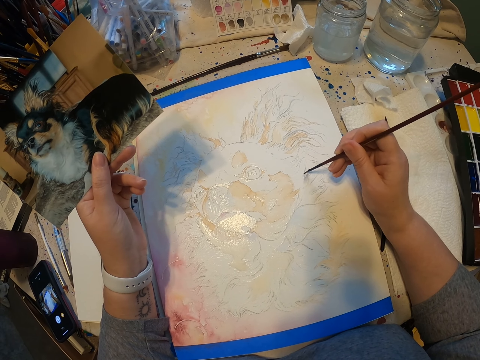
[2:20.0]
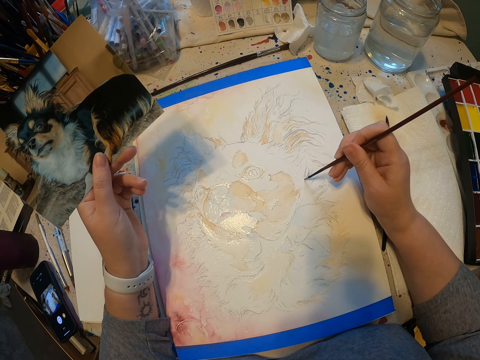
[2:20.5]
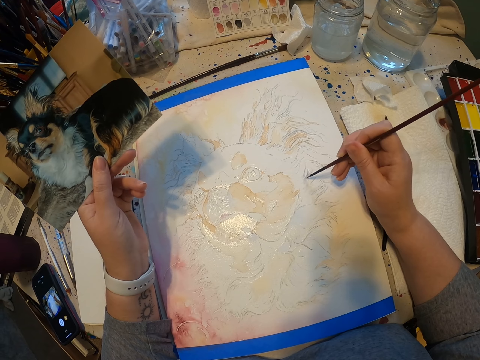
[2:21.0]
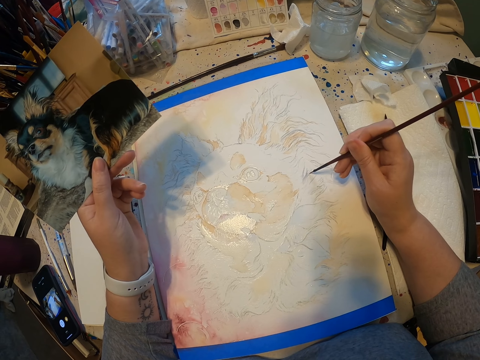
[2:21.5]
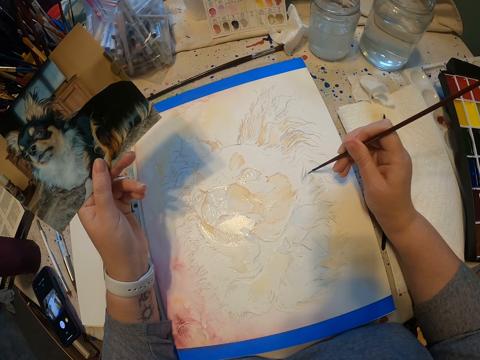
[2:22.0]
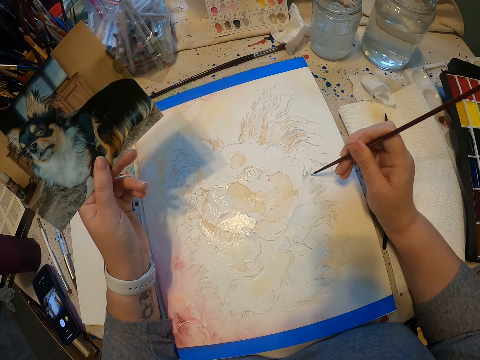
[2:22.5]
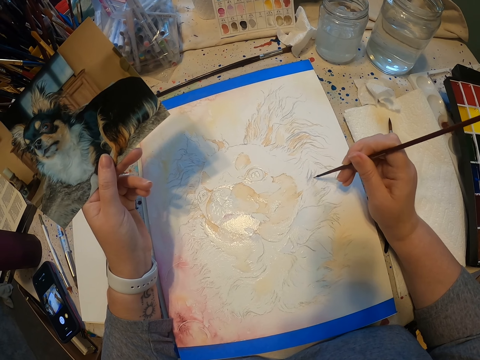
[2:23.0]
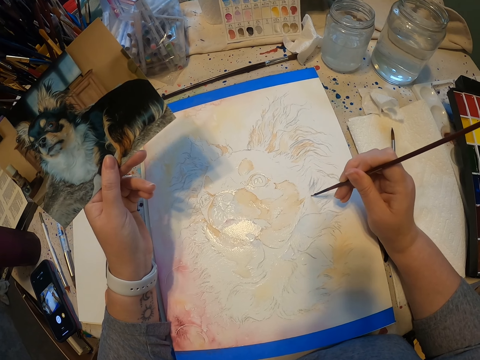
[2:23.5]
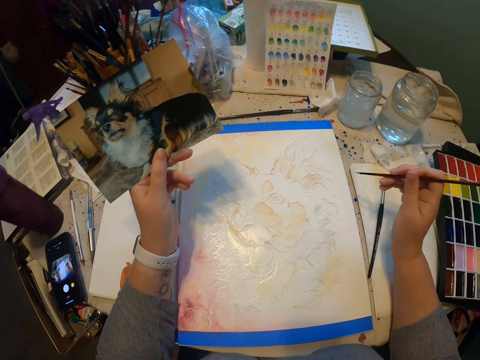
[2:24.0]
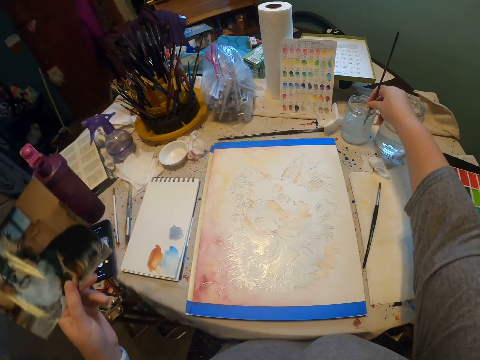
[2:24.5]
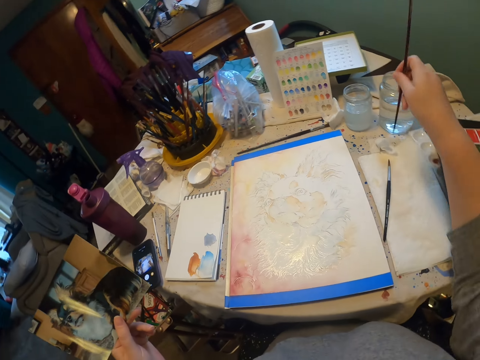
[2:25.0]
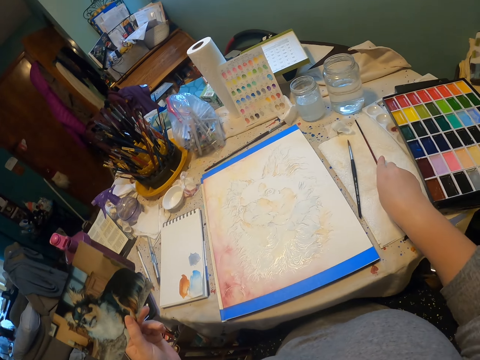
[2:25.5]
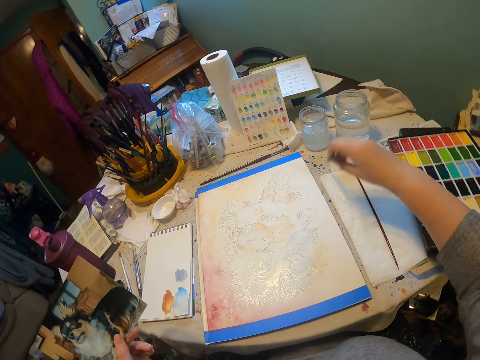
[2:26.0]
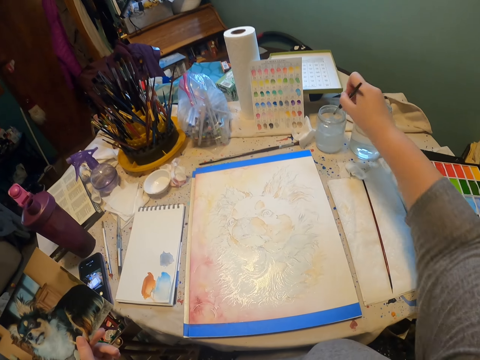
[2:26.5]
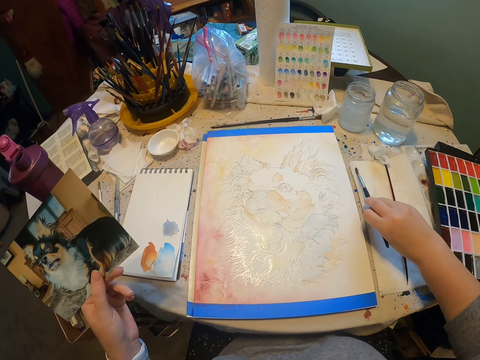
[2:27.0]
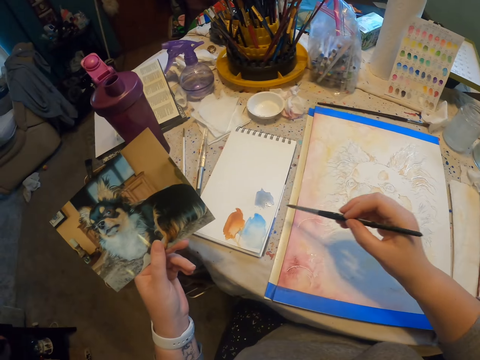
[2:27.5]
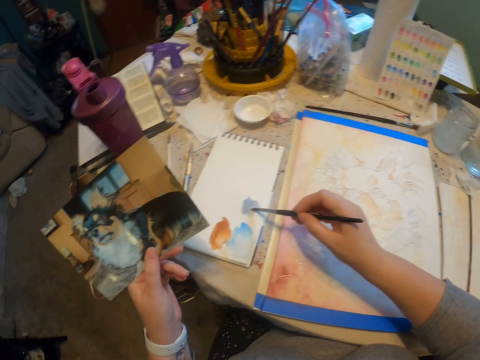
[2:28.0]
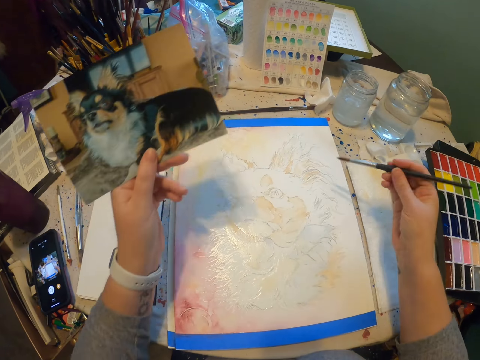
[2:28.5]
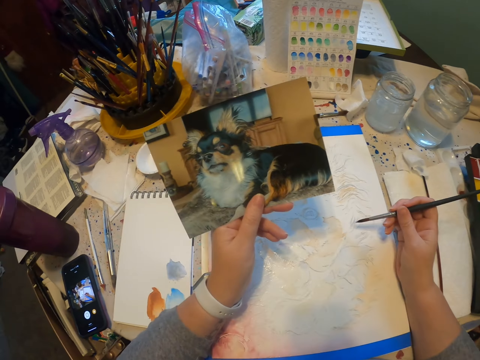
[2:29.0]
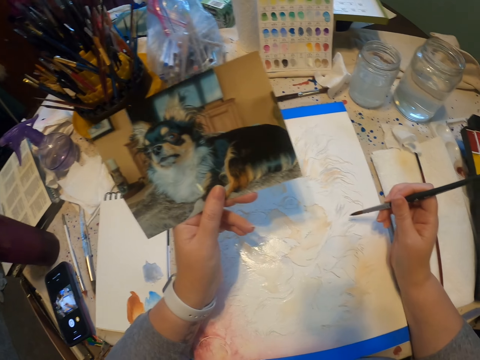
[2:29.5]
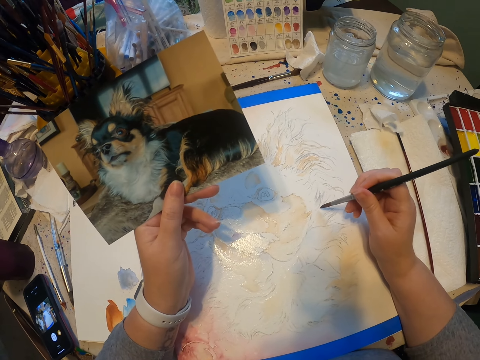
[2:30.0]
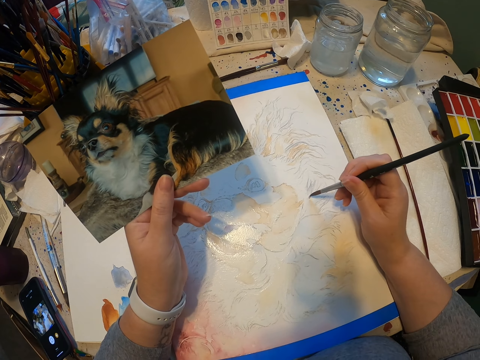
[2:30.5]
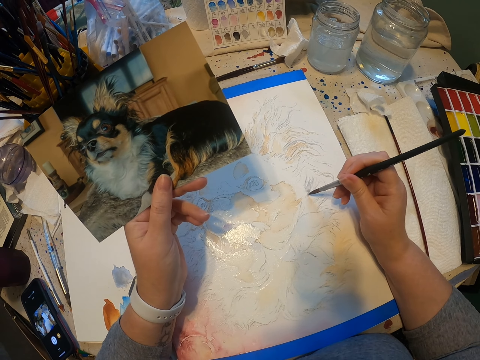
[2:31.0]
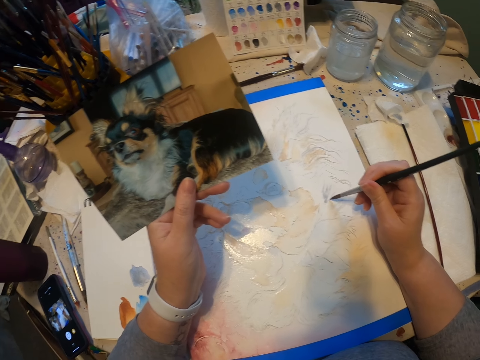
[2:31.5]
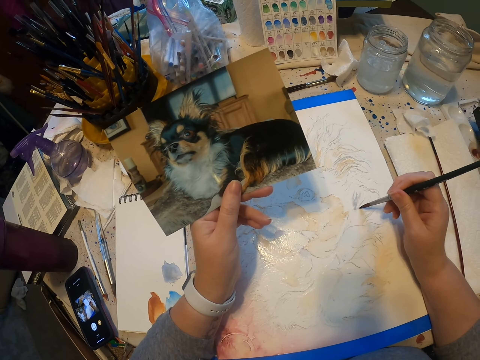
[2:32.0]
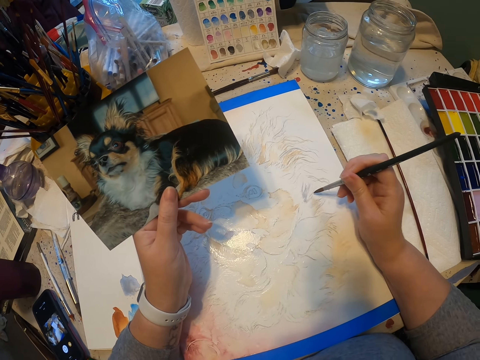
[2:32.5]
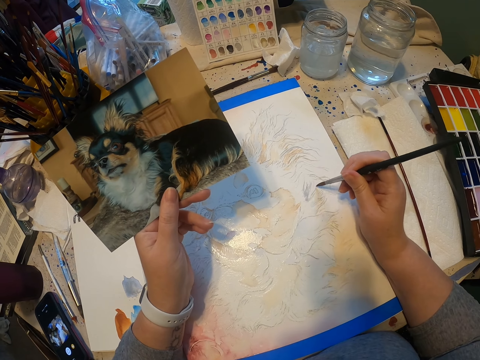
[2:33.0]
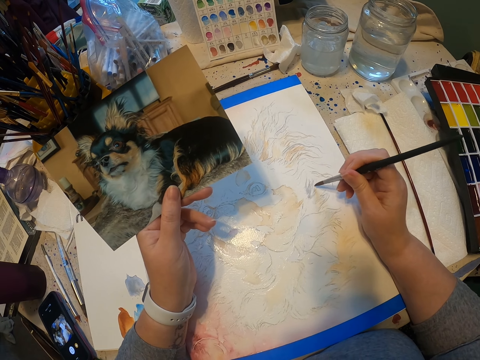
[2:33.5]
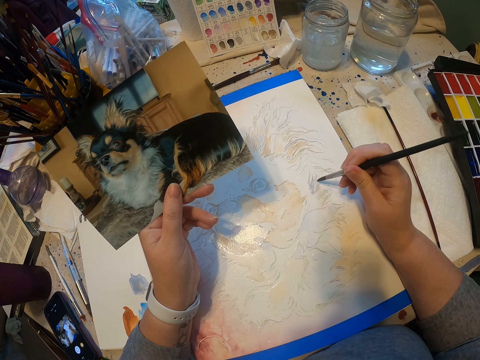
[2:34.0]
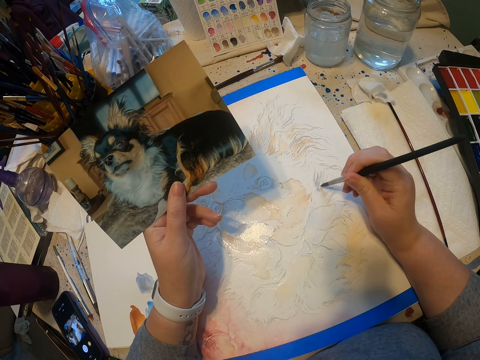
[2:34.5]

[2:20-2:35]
The camera wearer dips the painting brush into the liquid in the water can. They put the brush on the table and pick up another brush. They dip the painting brush into the liquid. They touch the paint on the paper with the paint brush. They paint a dog on the paper using the painting brush.

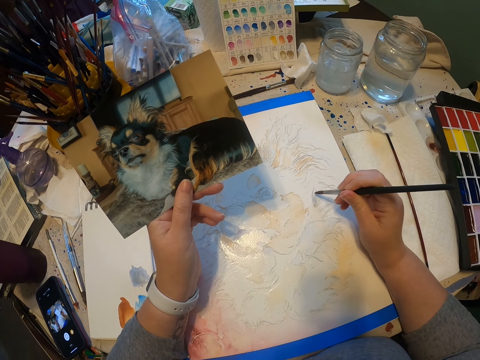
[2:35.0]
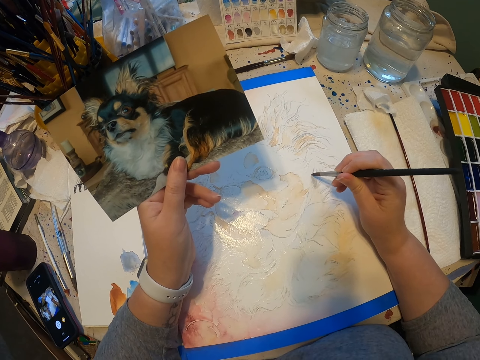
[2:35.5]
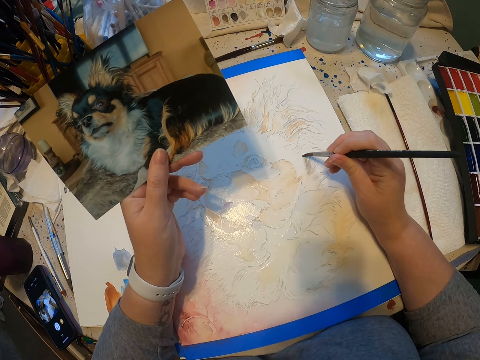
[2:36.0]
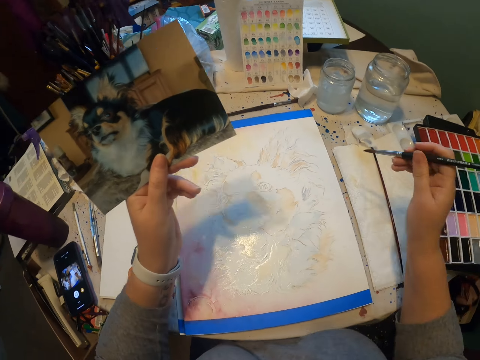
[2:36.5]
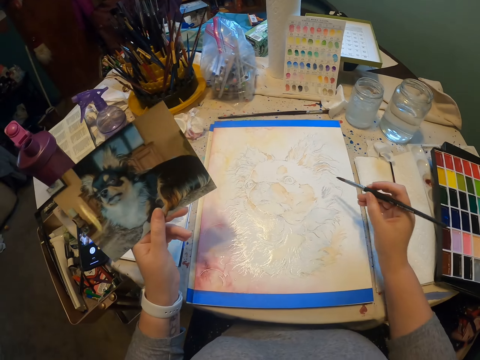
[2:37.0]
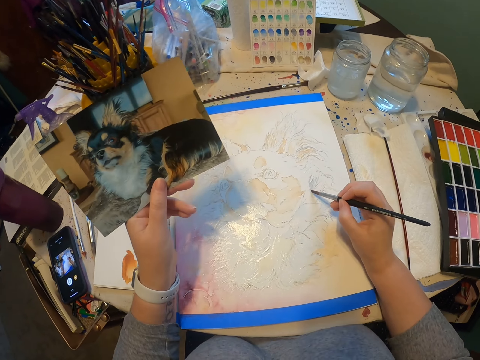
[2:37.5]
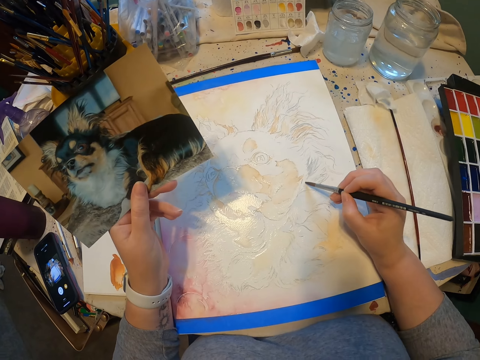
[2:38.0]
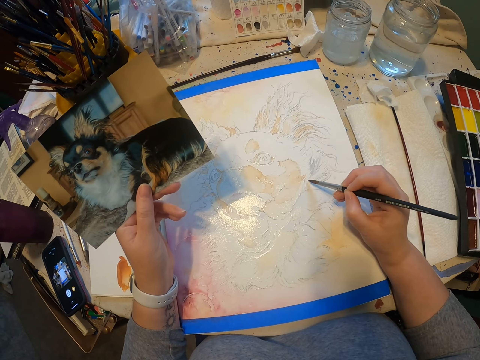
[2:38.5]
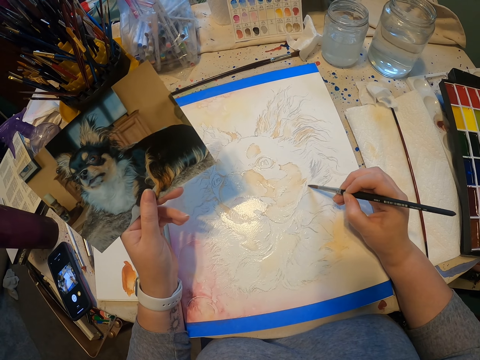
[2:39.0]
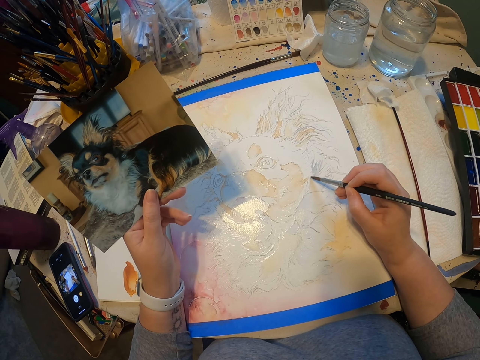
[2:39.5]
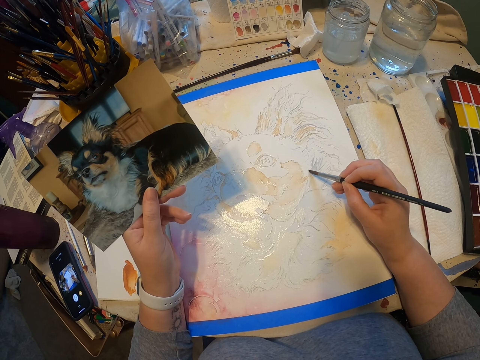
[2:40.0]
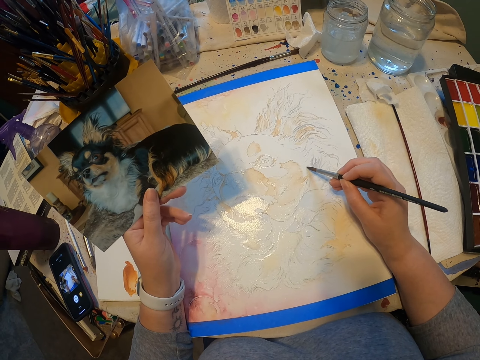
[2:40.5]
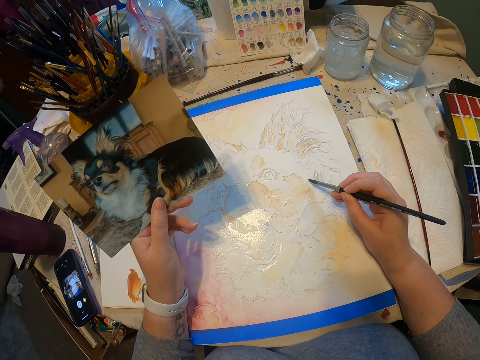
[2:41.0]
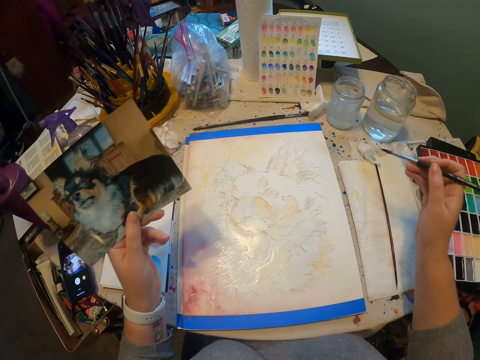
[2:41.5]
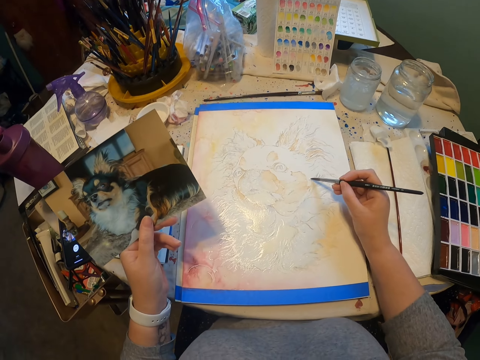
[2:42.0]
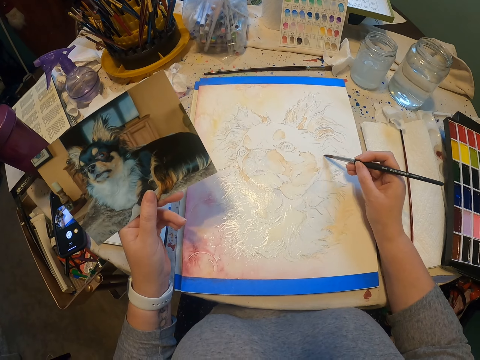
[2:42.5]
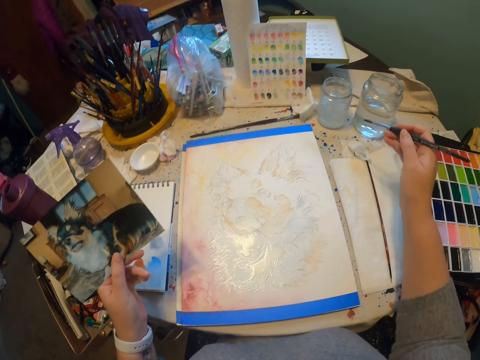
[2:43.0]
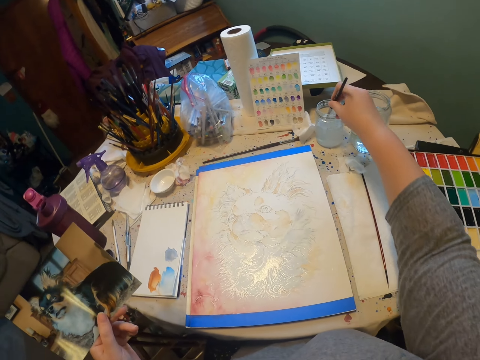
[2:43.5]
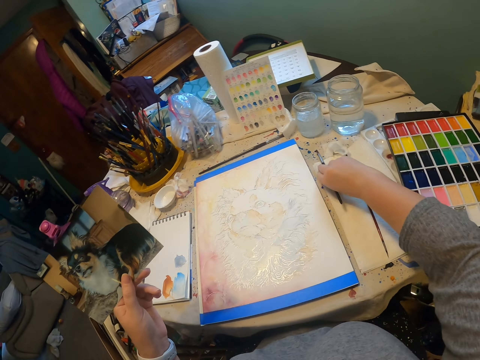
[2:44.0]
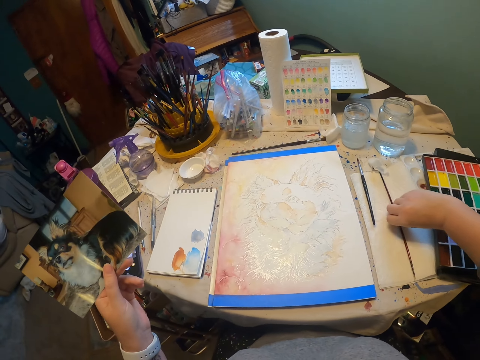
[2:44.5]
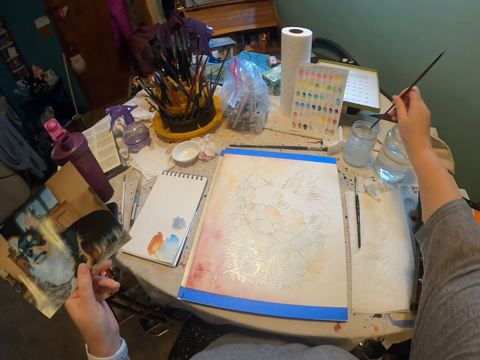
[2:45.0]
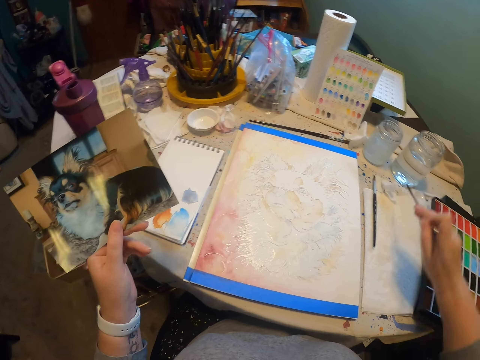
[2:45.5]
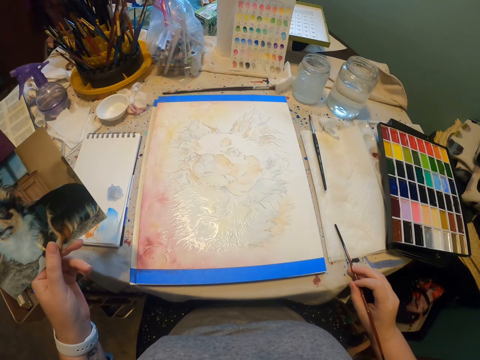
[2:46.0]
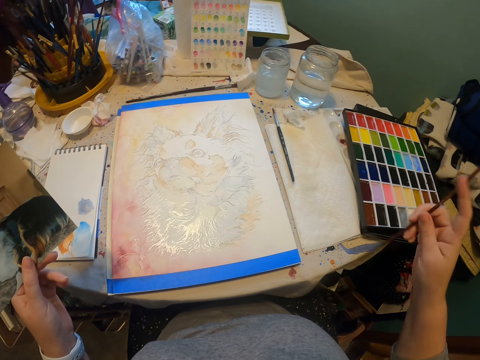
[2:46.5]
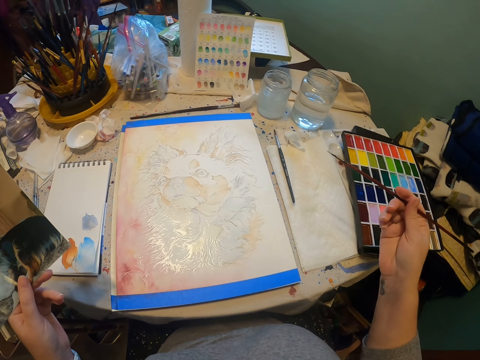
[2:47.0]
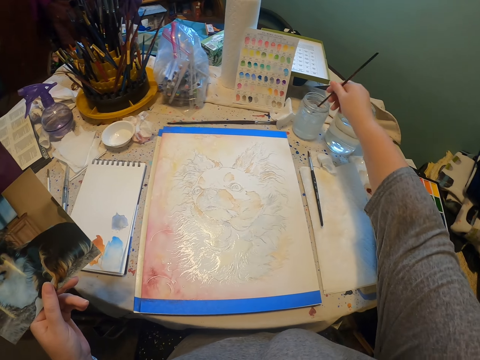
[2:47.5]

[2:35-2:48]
The camera wearer dips the painting brush into the liquid. They put the brush on the table and pick up another painting brush. They dip the painting brush into the liquid.
